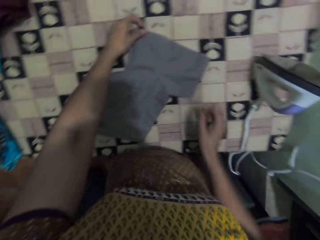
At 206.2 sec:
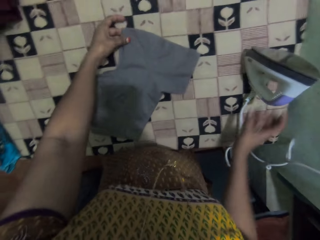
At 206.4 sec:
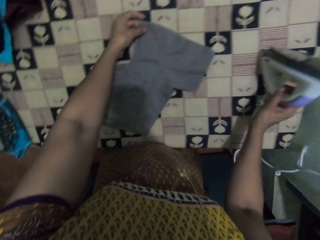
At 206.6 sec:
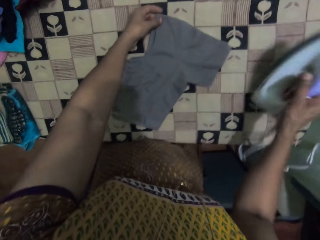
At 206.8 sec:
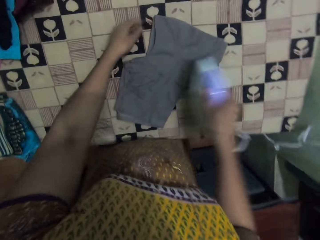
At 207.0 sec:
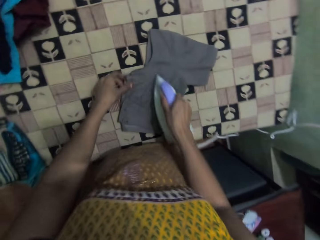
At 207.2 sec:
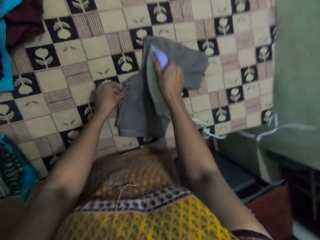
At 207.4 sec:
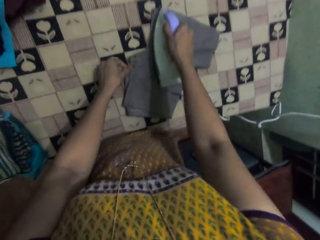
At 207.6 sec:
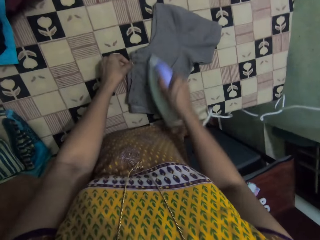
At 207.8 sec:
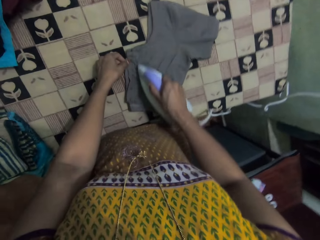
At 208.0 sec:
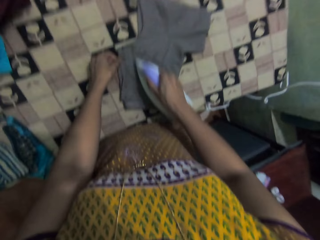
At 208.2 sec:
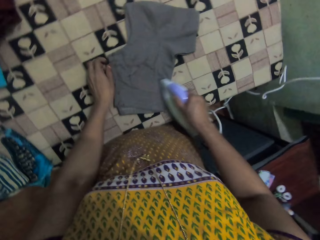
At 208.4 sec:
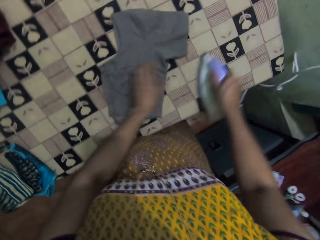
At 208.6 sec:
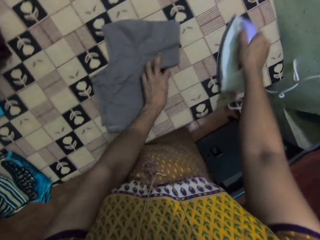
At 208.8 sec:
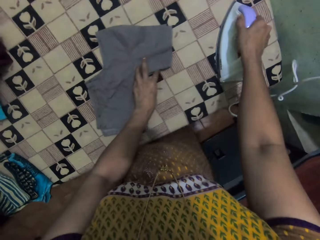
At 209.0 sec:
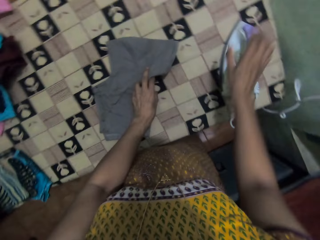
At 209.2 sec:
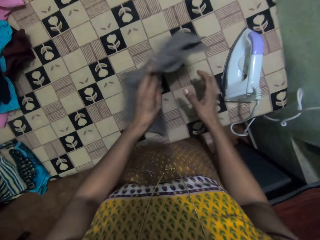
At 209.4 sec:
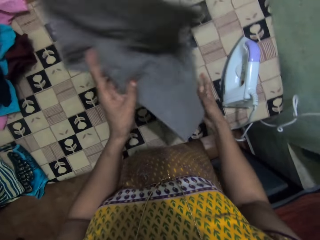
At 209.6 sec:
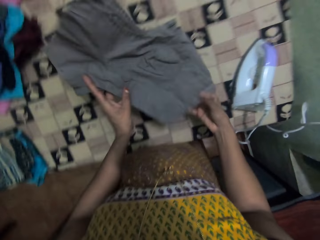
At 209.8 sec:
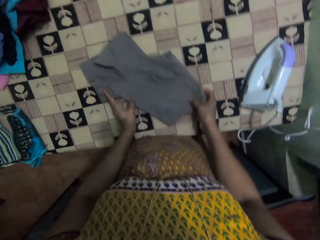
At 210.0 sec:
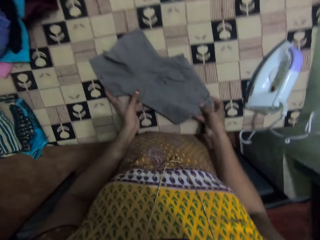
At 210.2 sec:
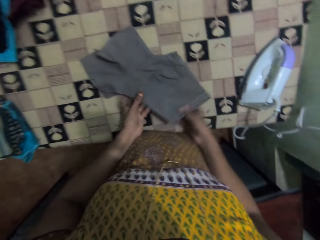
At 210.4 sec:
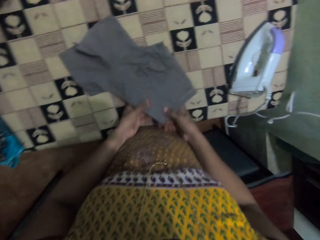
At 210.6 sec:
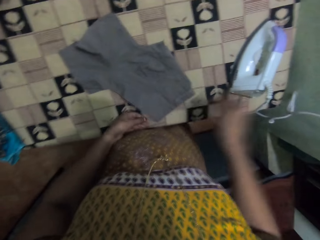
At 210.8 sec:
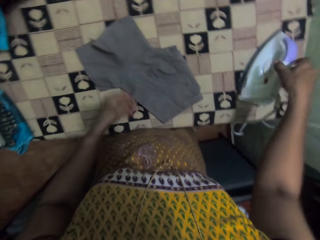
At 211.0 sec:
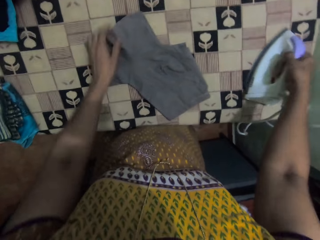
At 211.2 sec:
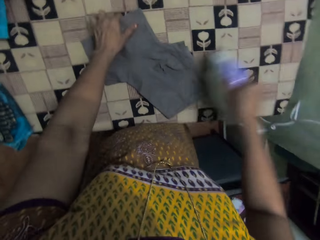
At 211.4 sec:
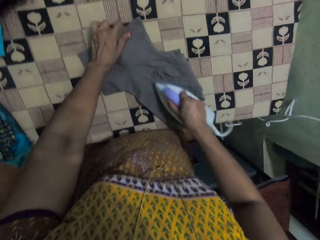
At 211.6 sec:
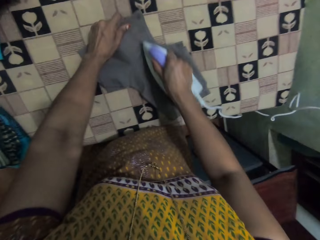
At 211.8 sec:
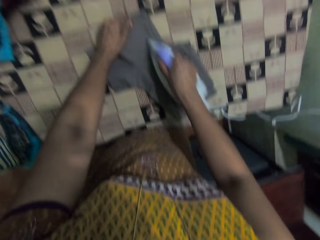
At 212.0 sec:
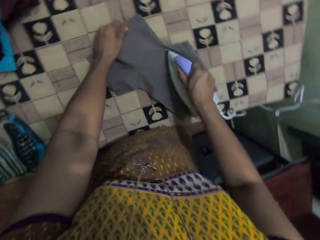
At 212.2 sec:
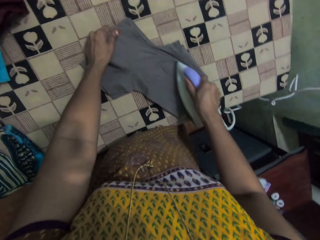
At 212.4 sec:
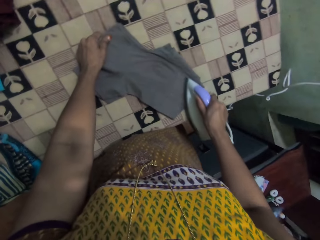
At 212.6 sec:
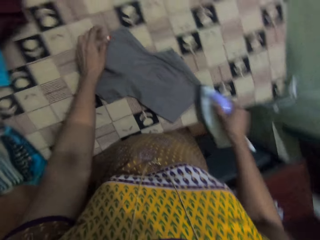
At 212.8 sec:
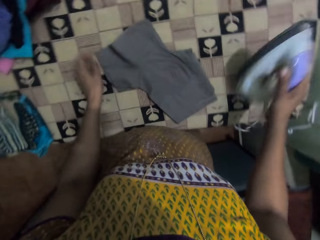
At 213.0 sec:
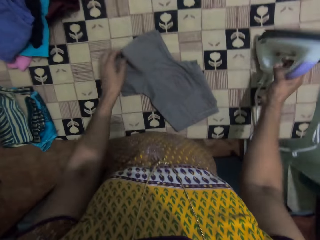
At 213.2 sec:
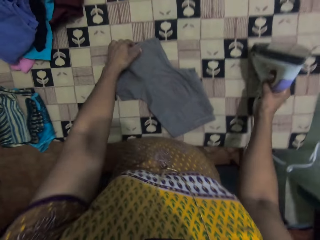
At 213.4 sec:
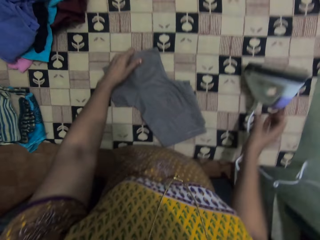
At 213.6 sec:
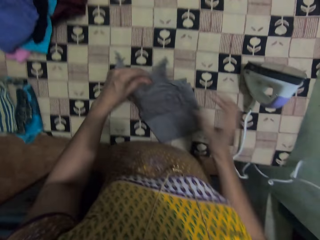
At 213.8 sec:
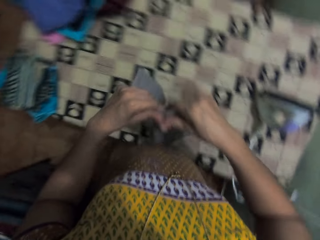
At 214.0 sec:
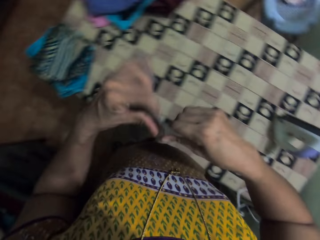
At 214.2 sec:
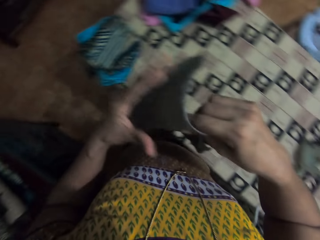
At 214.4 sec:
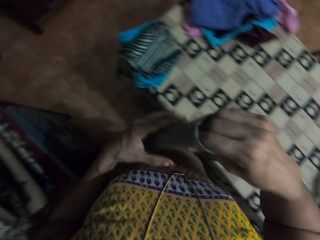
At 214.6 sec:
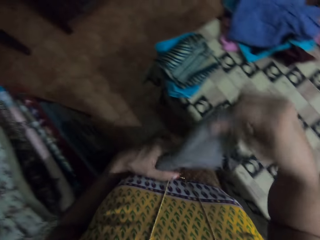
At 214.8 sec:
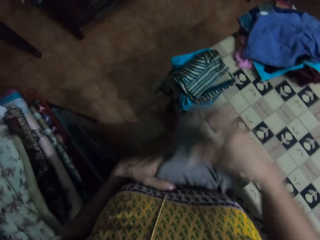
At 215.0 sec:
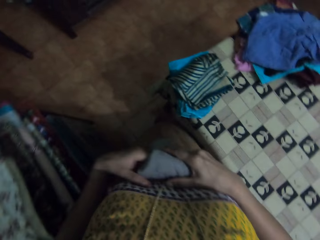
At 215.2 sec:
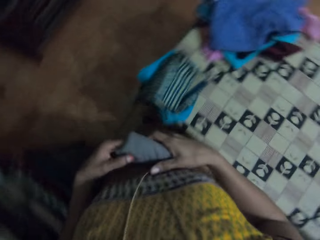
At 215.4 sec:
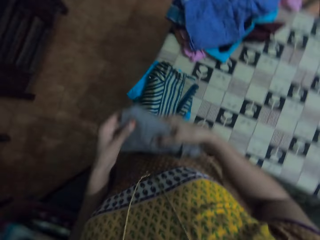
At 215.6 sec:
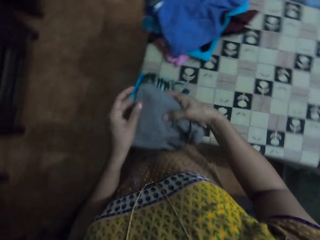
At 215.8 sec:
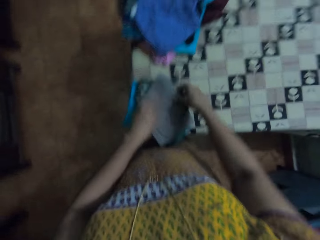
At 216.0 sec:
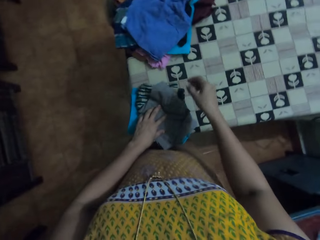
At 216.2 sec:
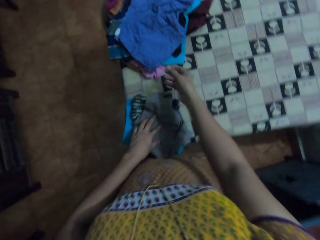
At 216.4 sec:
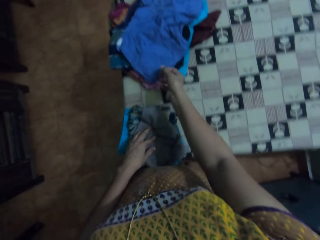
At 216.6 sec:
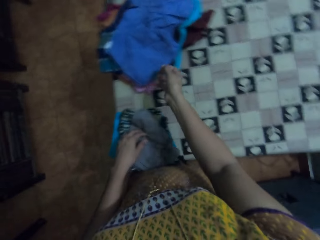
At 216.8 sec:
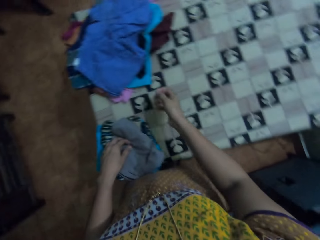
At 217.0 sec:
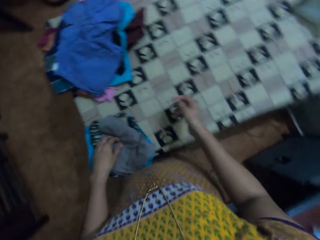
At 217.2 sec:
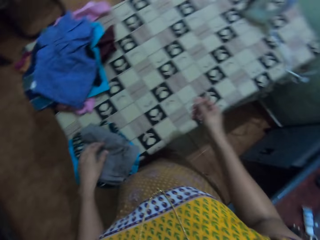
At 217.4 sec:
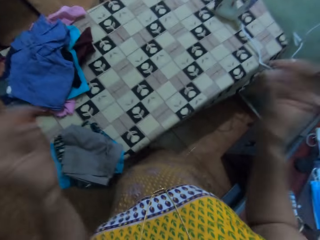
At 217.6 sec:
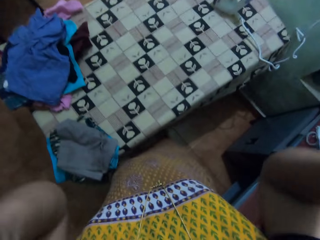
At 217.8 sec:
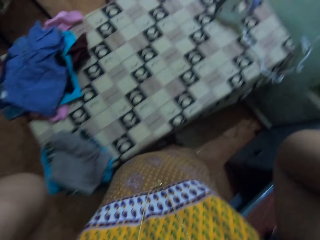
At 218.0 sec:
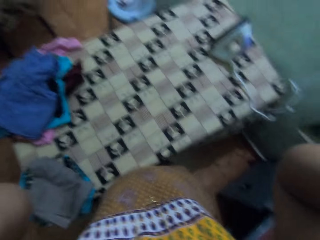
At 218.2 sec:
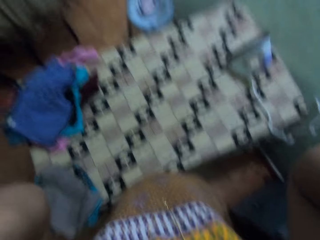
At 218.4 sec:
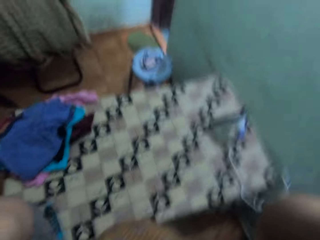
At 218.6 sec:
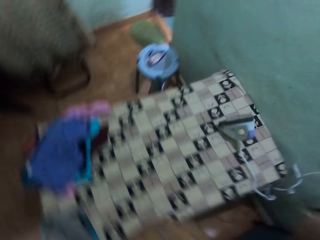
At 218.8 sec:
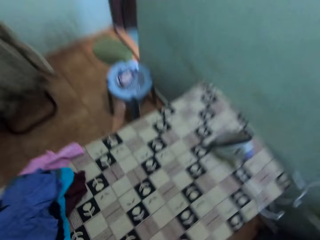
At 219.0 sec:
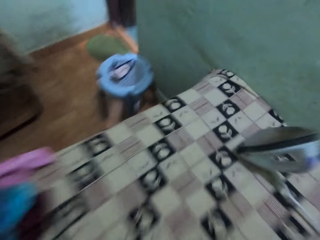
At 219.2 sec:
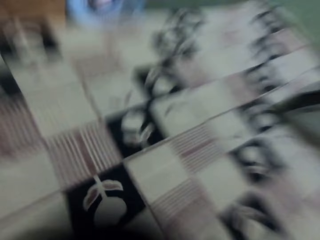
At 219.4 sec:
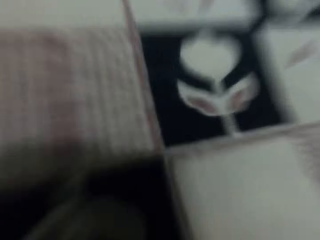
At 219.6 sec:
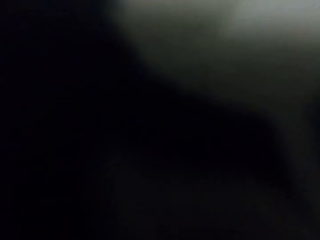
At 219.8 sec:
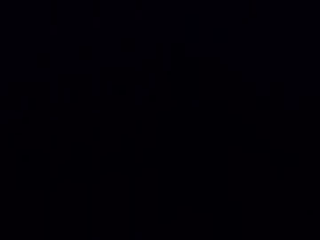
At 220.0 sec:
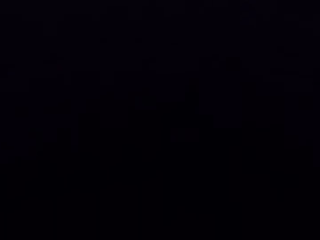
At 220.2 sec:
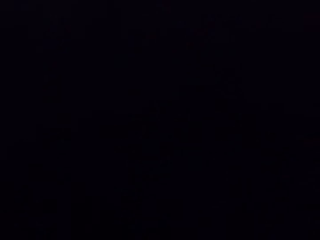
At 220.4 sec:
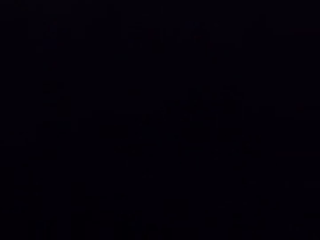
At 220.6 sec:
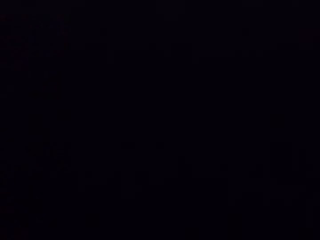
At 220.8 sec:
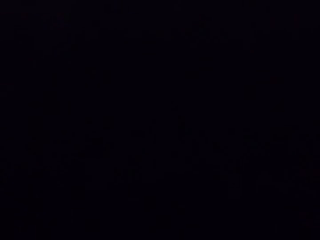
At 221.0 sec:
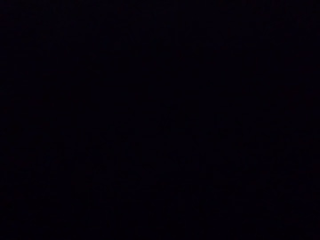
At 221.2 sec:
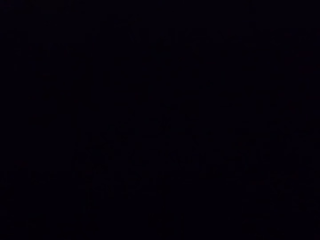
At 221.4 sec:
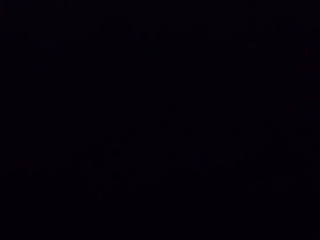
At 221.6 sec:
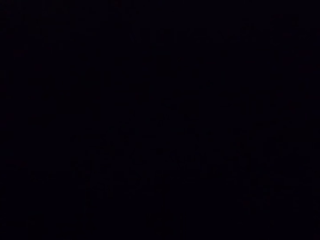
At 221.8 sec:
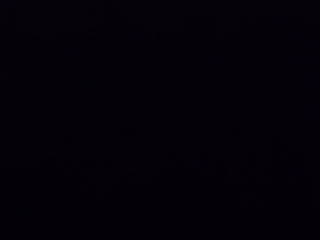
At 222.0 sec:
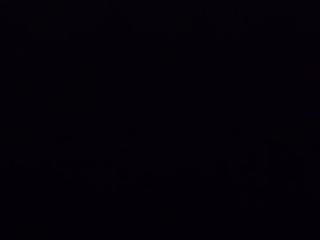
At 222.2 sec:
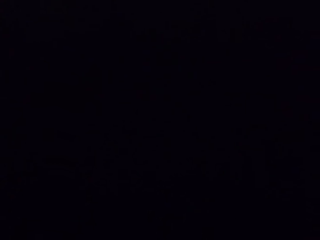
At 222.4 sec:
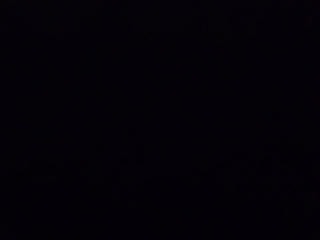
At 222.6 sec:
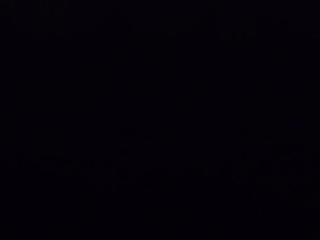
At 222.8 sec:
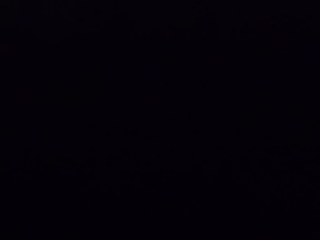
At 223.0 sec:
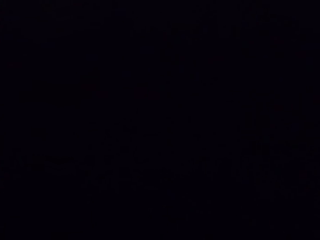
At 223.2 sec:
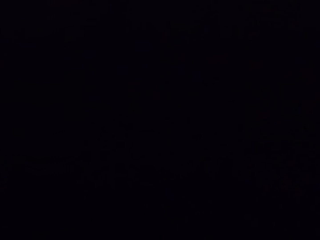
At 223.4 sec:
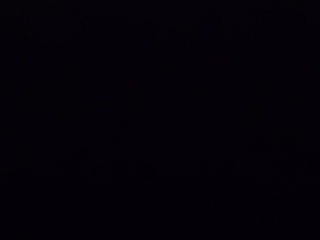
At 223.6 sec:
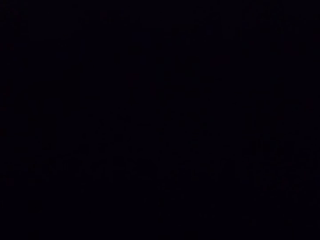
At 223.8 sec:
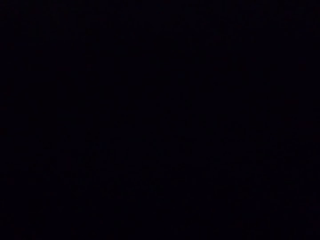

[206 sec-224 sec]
The camera wearer moves the right hand. They pick the iron box. They move the iron box. They iron the cloth. They move the iron box on the table. They put the iron box on the table. They lift the iron box. They turn the cloth. They place the cloth on the table. They pick the iron box. They move the iron box. They iron the cloth. They place the iron box on the table. They pick the cloth. They fold the cloth. They lift the cloth. They move the cloth. They place the cloth on the table. They move the right hand. They lift both hands. They adjust the camera. They look around.

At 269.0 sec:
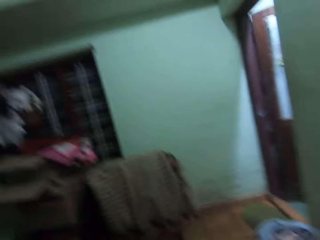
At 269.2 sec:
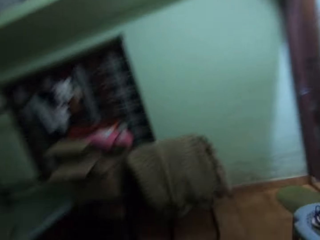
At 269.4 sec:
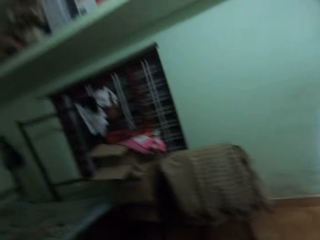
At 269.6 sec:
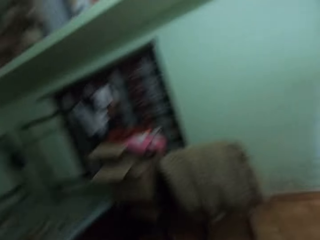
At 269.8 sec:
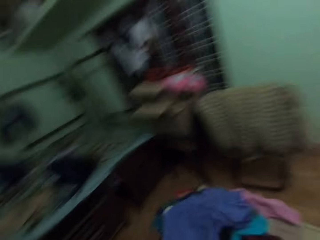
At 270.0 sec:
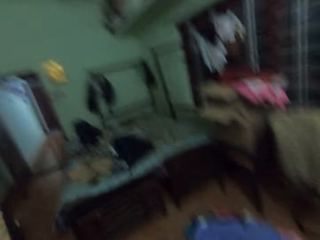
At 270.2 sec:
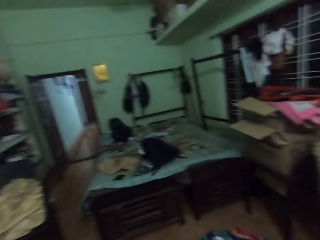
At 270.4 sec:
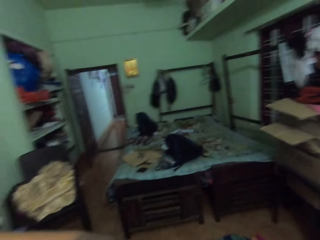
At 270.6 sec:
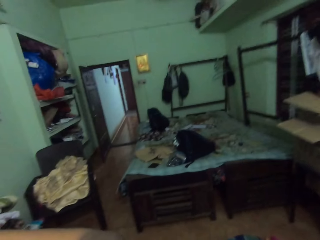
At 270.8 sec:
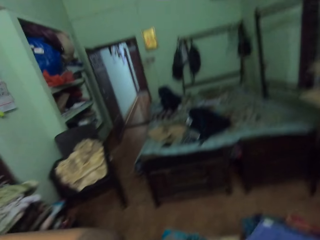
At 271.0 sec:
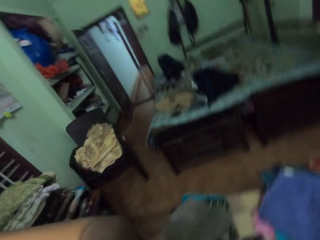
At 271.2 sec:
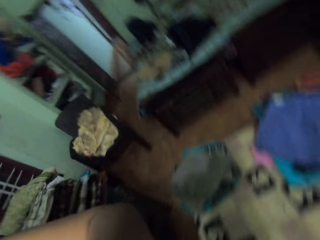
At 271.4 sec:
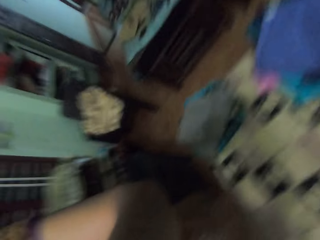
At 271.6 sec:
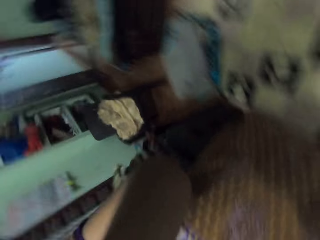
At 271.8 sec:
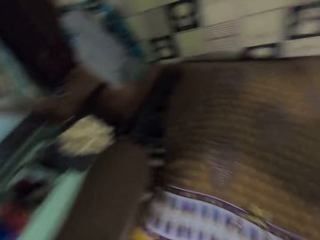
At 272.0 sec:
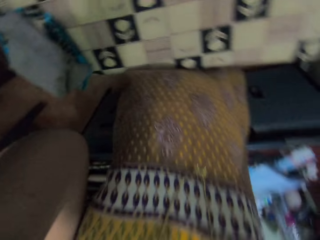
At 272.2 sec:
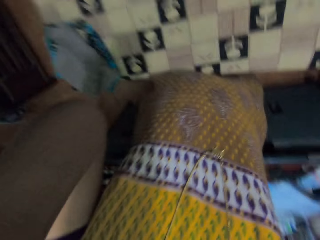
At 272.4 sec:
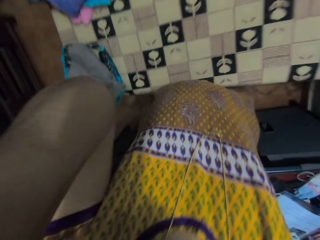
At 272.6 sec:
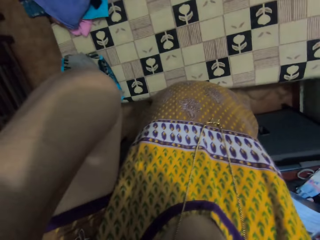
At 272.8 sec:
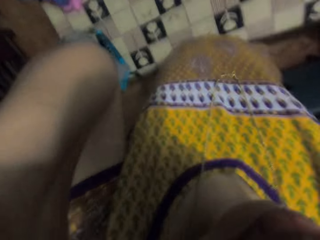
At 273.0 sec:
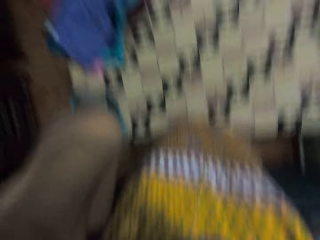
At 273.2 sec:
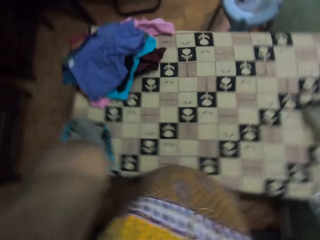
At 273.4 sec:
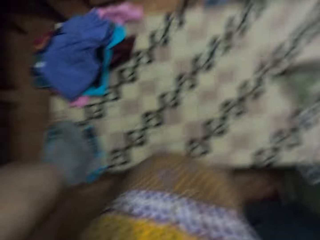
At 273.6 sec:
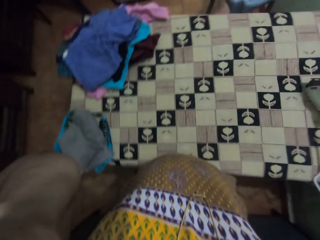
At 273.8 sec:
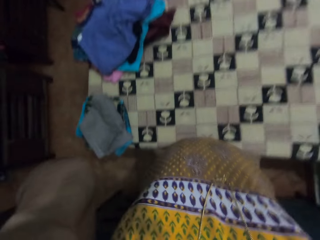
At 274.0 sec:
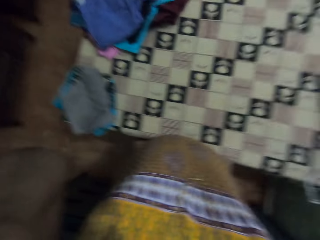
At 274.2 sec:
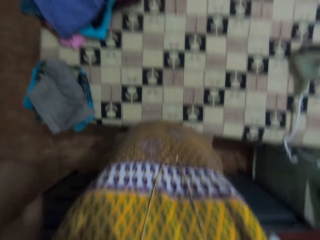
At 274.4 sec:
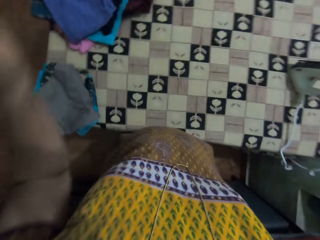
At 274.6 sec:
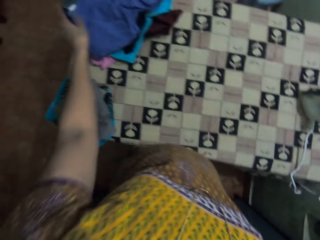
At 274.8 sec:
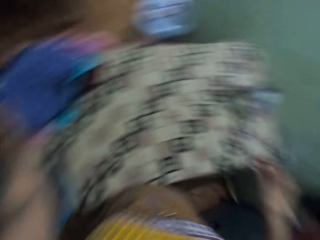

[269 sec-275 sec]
The camera wearer looks around. They adjust the camera.
